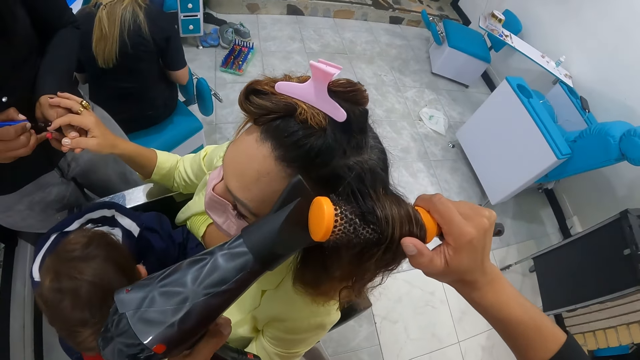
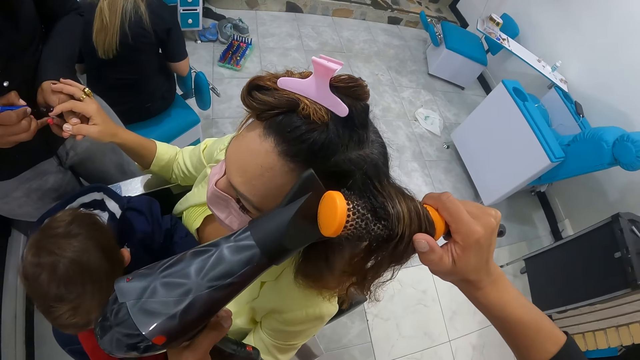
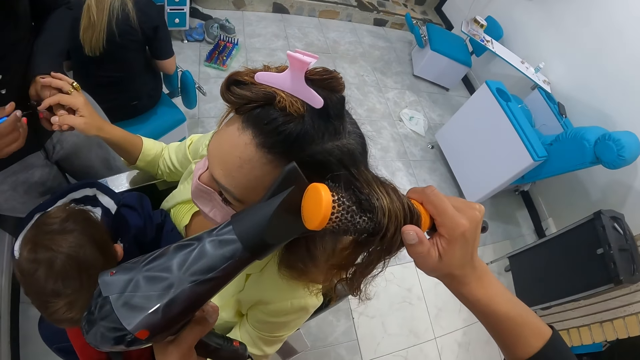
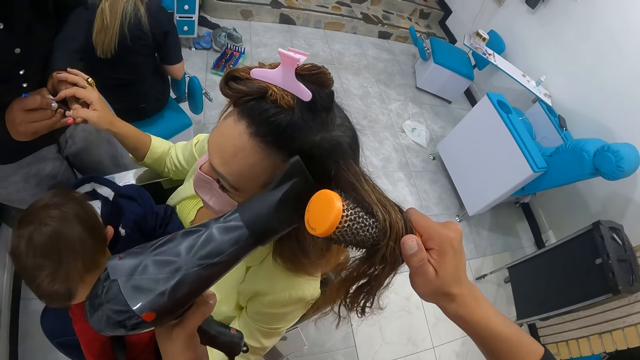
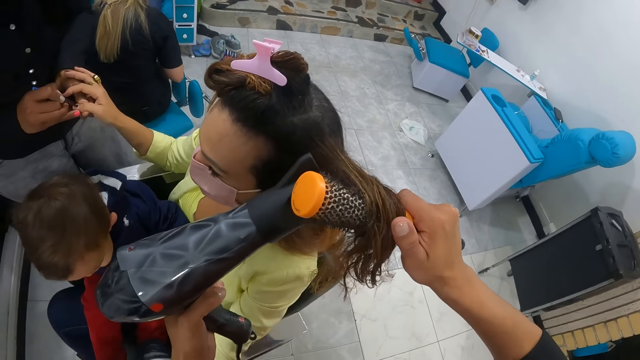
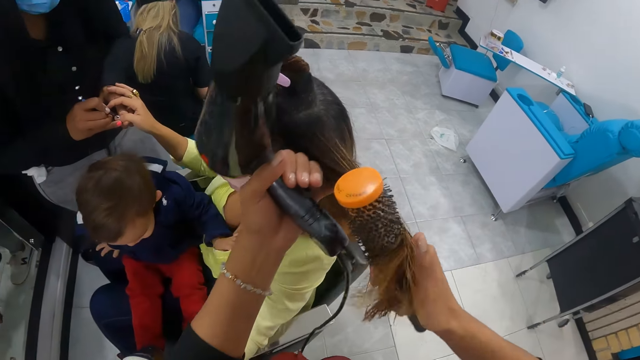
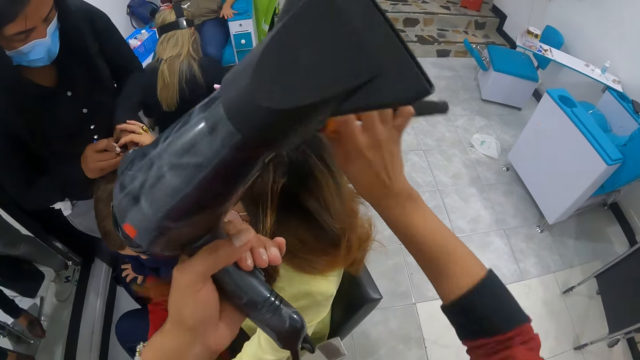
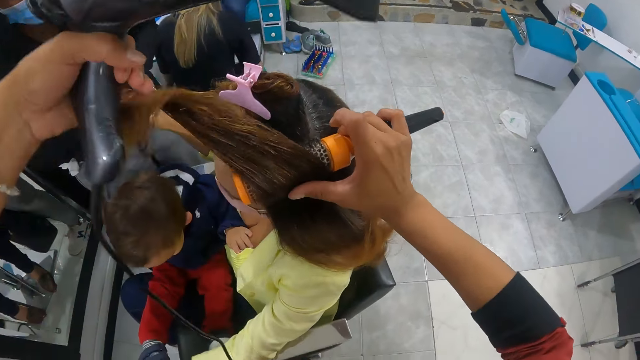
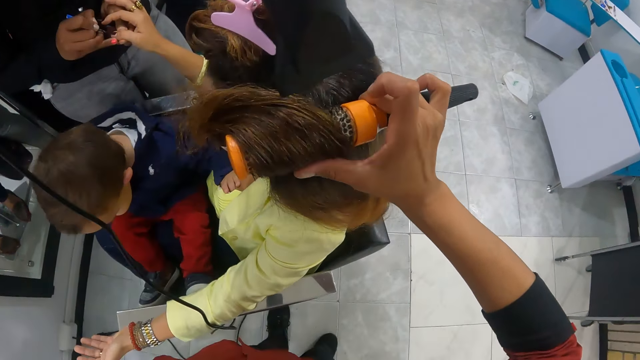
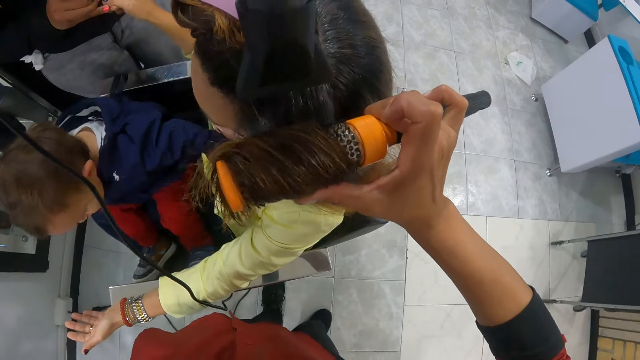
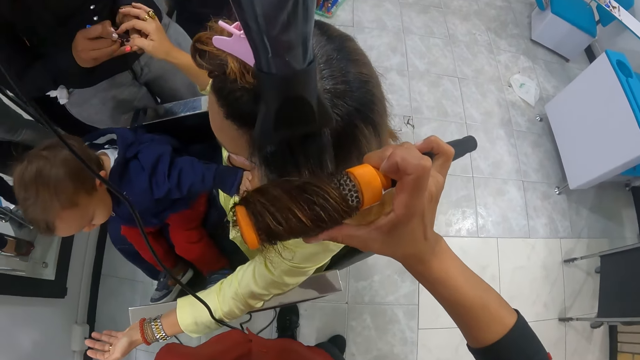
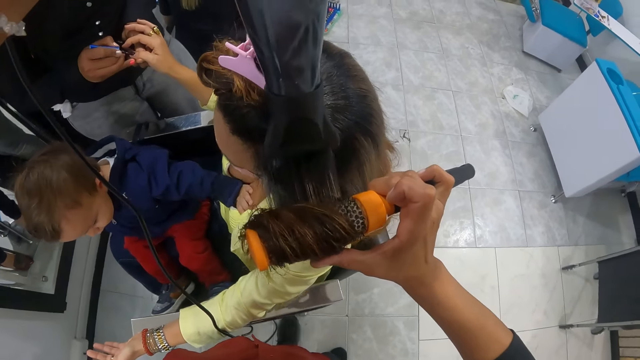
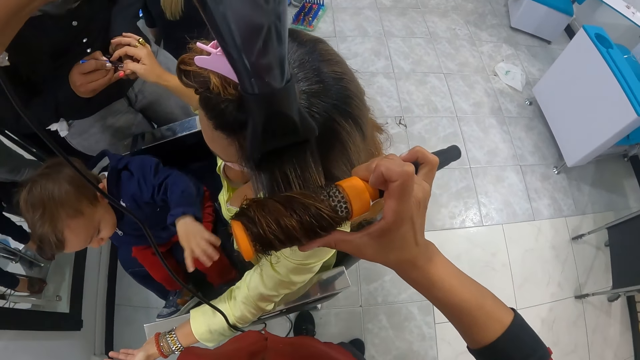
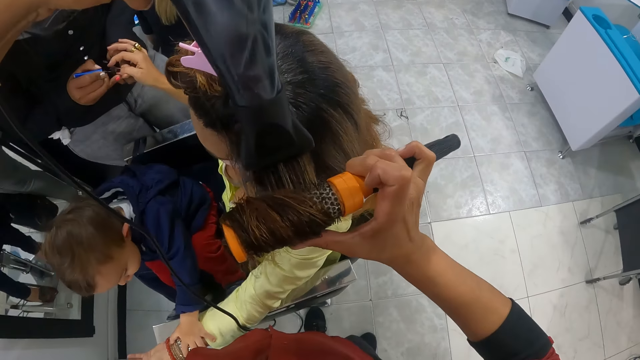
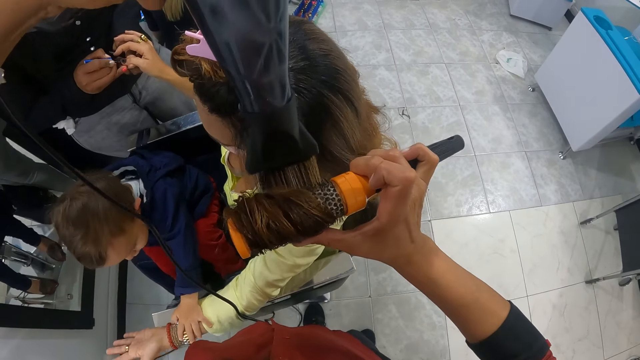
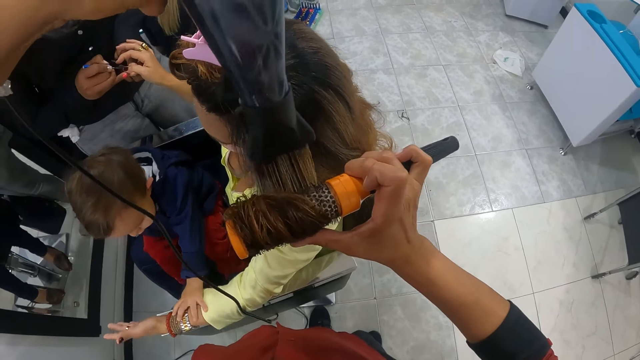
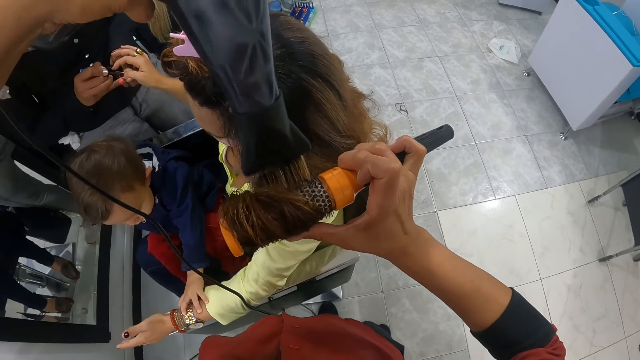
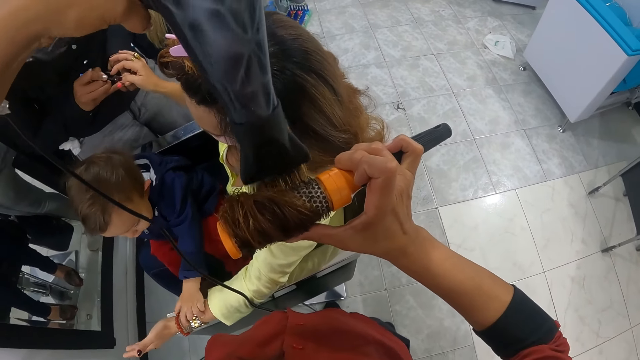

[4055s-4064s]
The child holds the woman's left hand with his left hand.

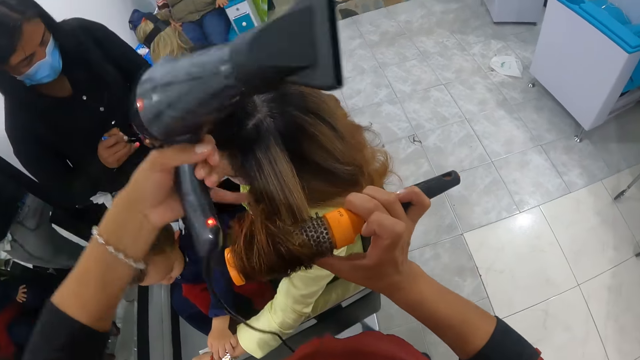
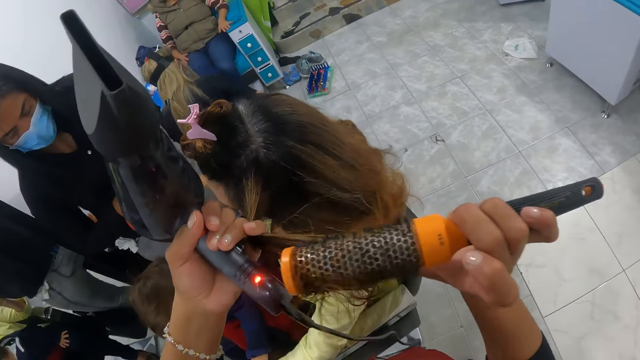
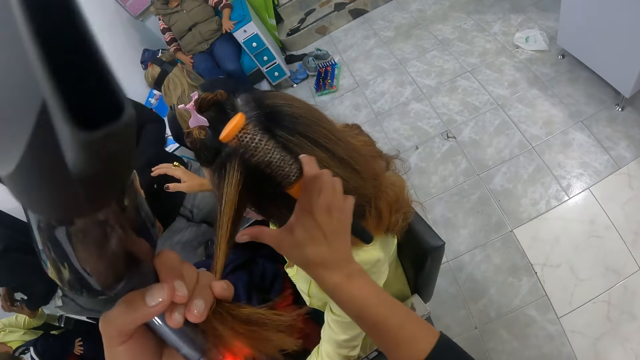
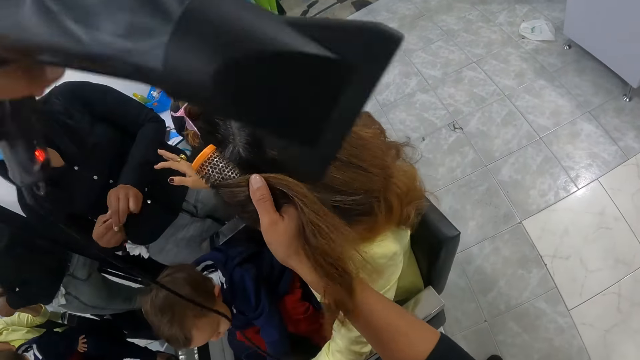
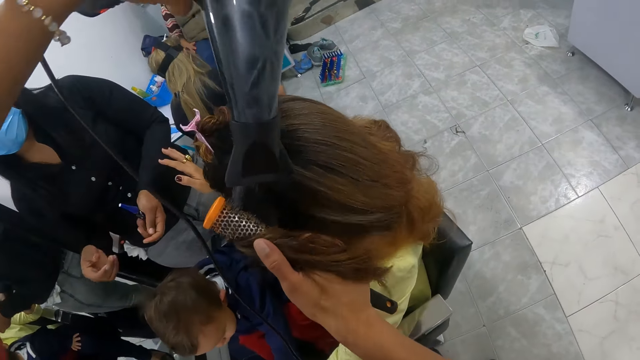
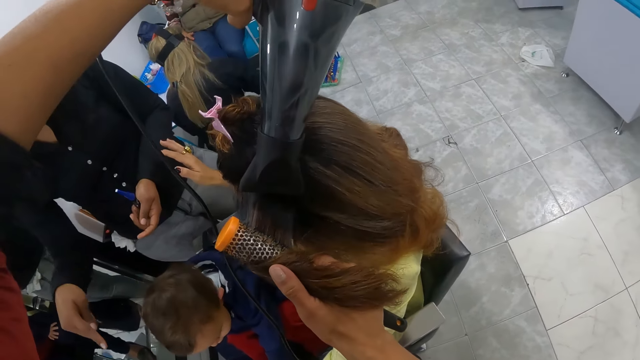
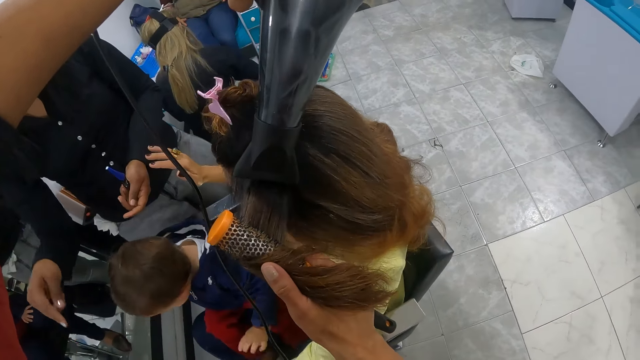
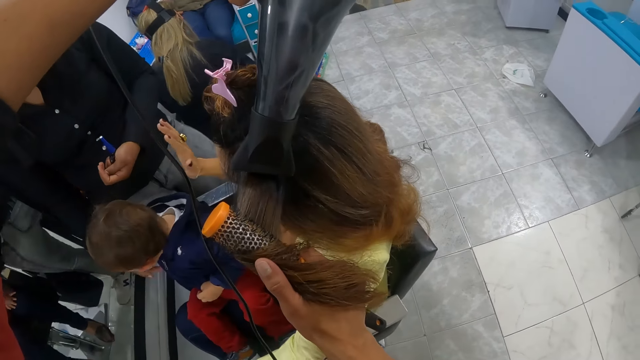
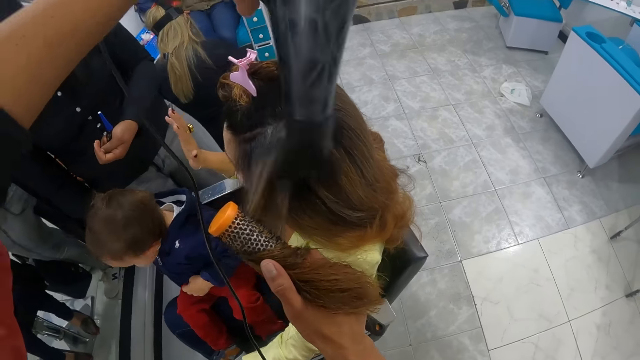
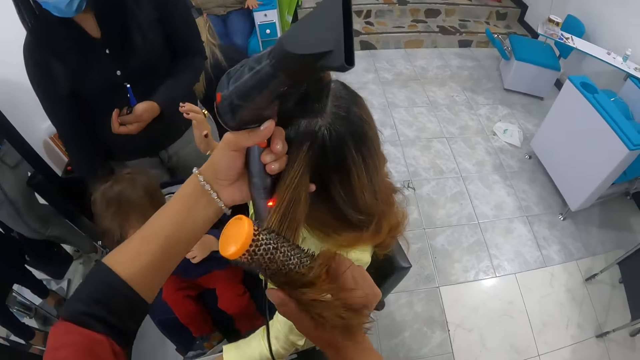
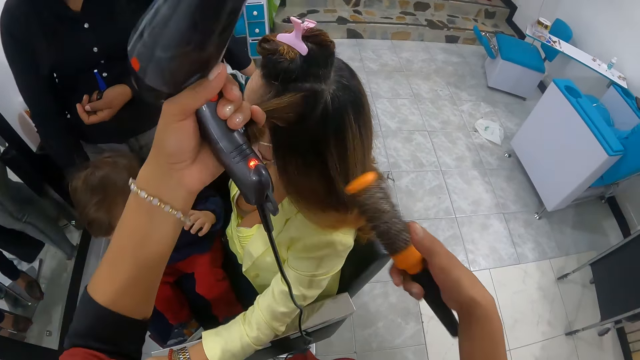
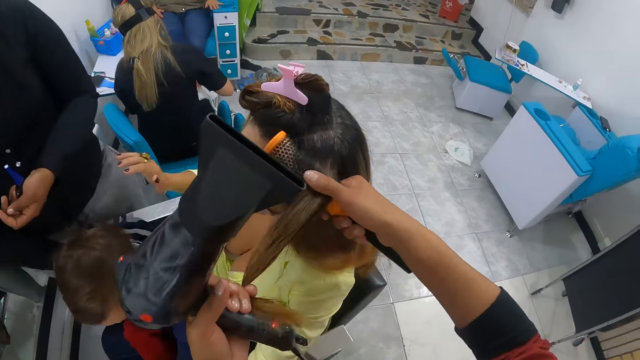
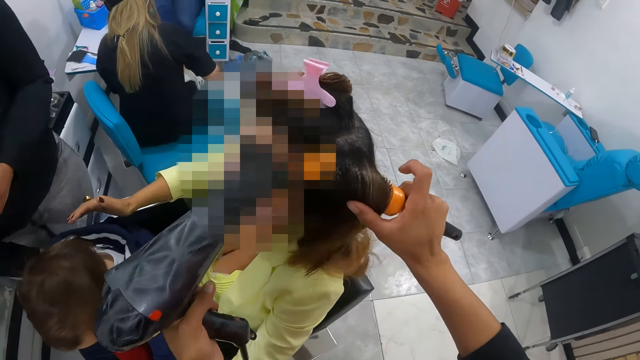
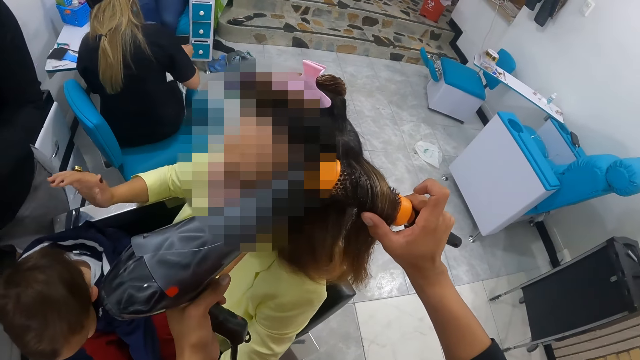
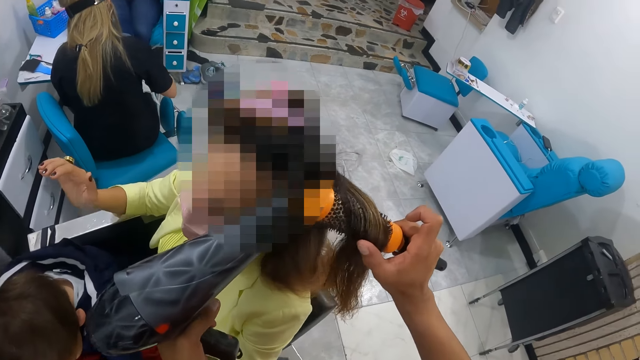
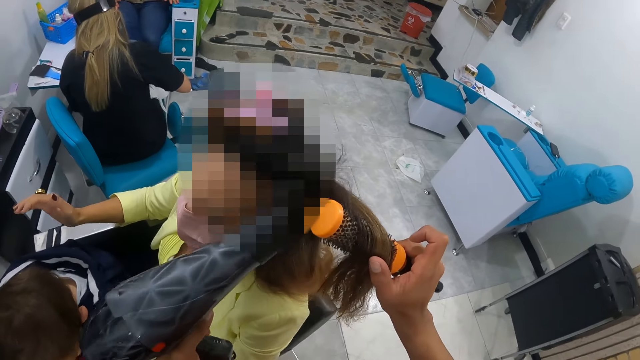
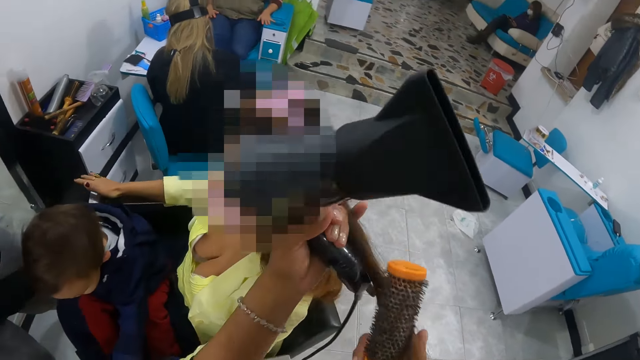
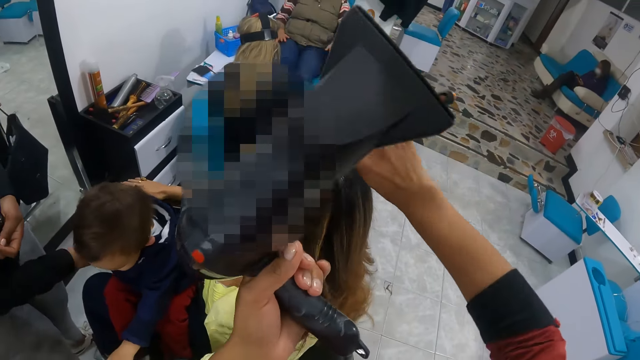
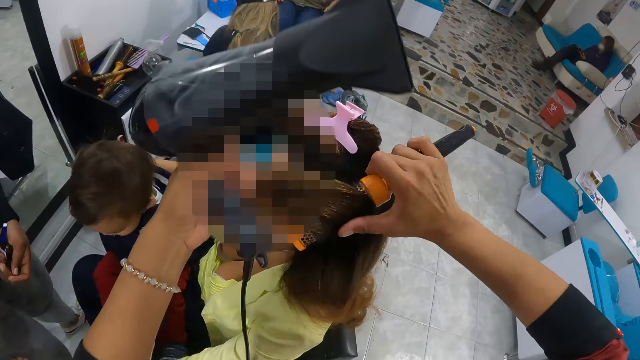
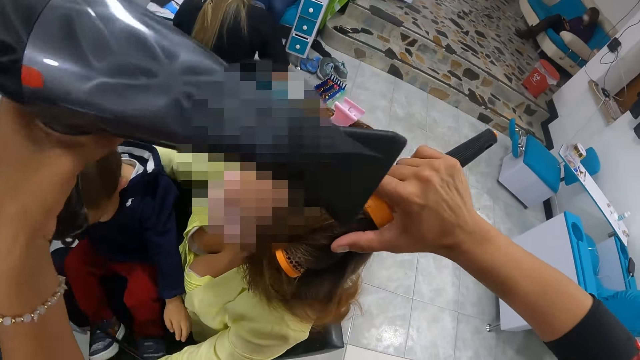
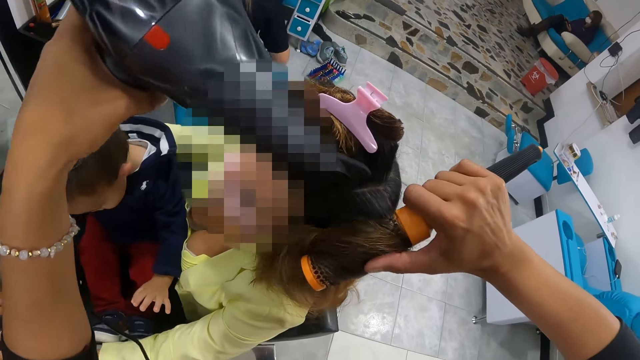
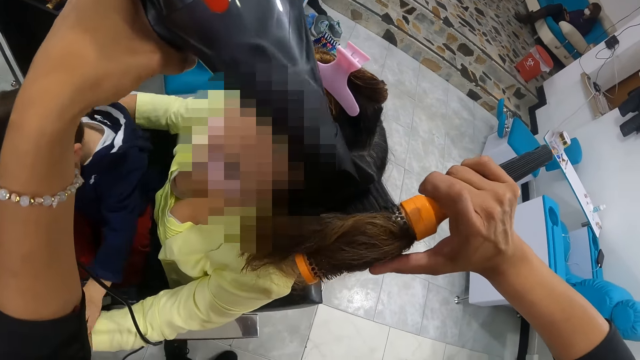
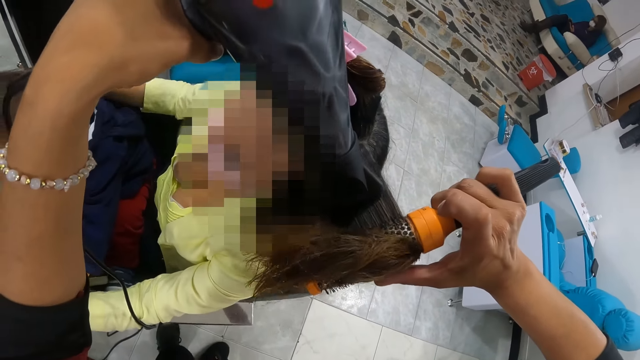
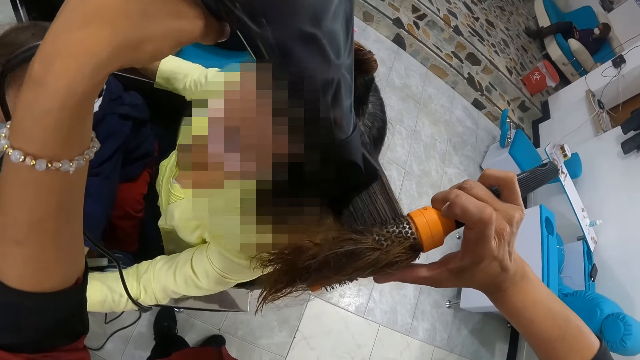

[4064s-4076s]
The camera wearer places the hair brush straightener in her right hand on the woman's hair with her left hand. She drops the woman's hair on the hair brush straightener in her right hand with her left hand. Another woman closes the nail polish in her left hand with the nail polish brush in her right hand. The camera wearer dries the first woman with the hair dryer in her left hand. She straightens the first woman's hair with the hair brush straightener in her right hand. She holds the first woman's hair with her left hand. She removes the hair straightener brush from the first woman's hair with her right hand. She dries the first woman with the hair dryer in her left hand. She drops the first woman's hair in her left hand. She dries the first woman with the hair dryer in her left hand. She holds the first woman's hair with her left hand. She removes the hair straightener brush from the first woman's hair with her right hand. She places the hair brush straightener in her right hand on the first woman's hair with her left hand. She drops the first woman's hair on the hair brush straightener in her right hand with her left hand. A person holds a child. The camera wearer straightens the first woman's hair with the hair brush straightener in her right hand. She dries the first woman with the hair dryer in her left hand.
